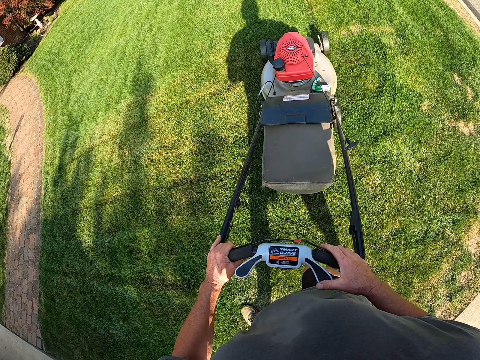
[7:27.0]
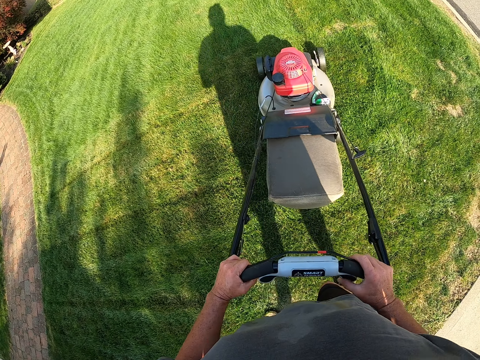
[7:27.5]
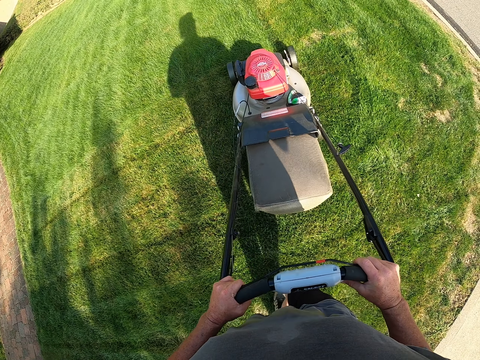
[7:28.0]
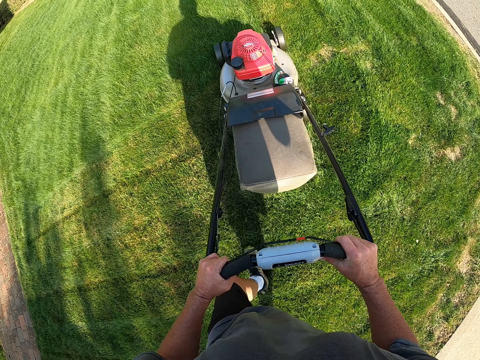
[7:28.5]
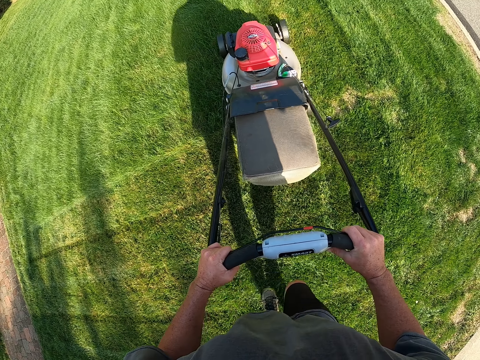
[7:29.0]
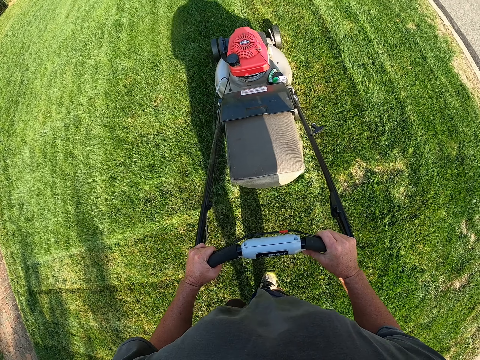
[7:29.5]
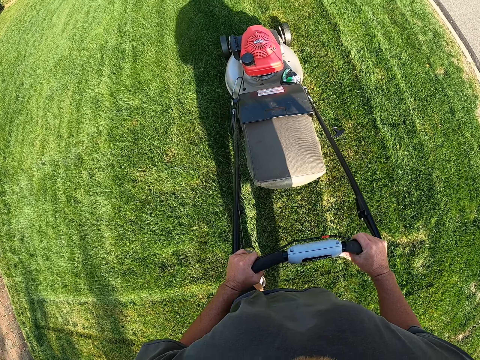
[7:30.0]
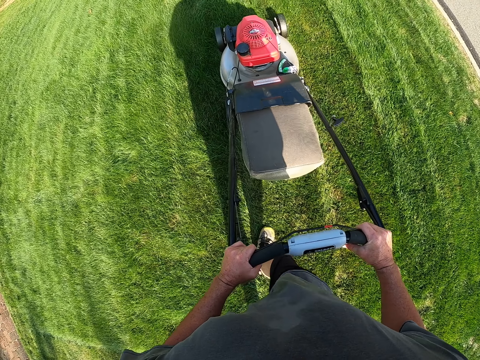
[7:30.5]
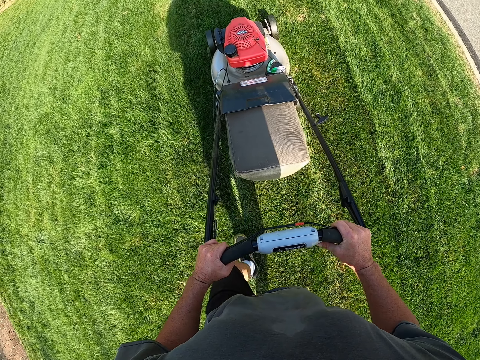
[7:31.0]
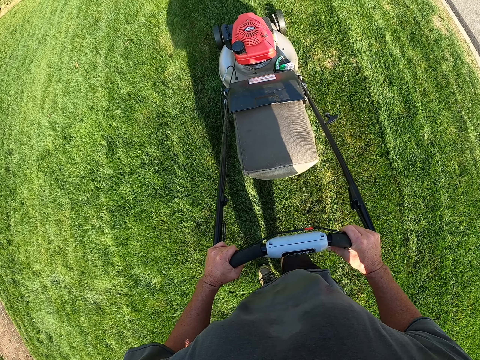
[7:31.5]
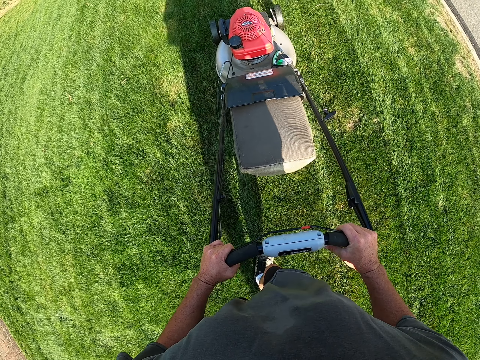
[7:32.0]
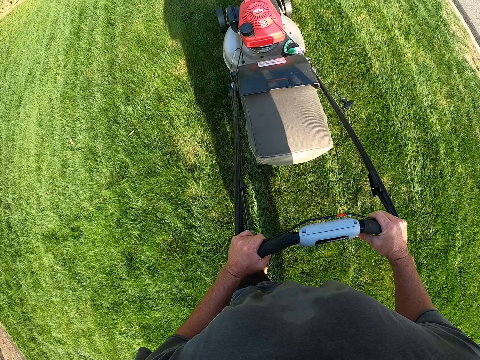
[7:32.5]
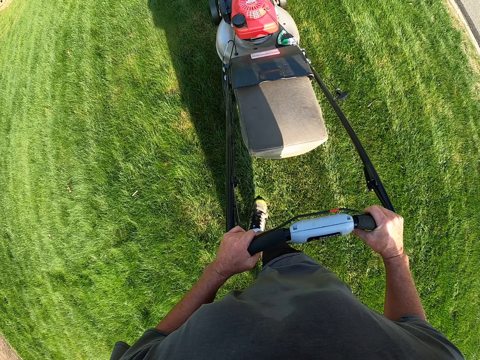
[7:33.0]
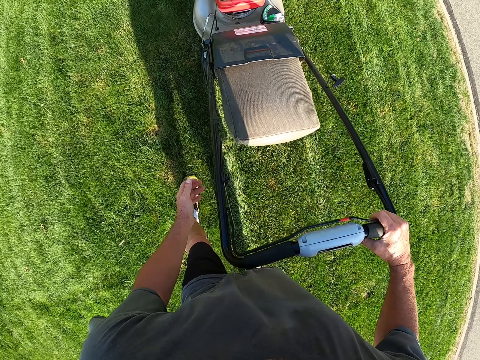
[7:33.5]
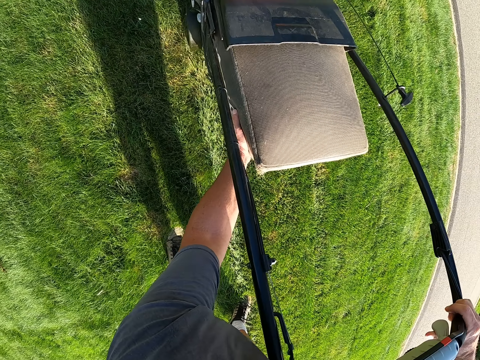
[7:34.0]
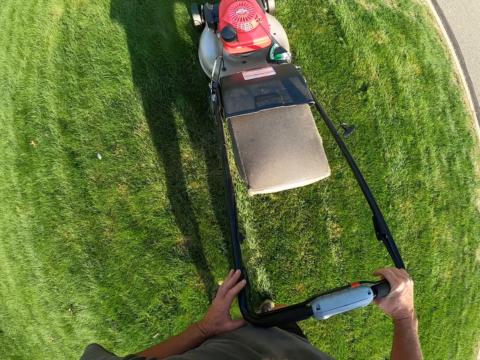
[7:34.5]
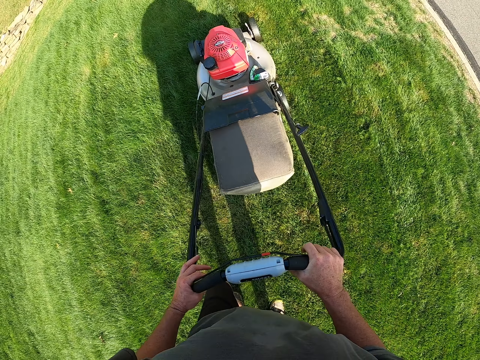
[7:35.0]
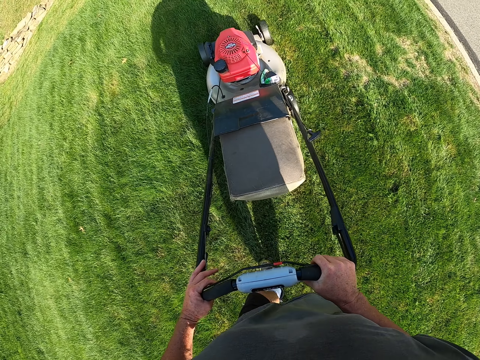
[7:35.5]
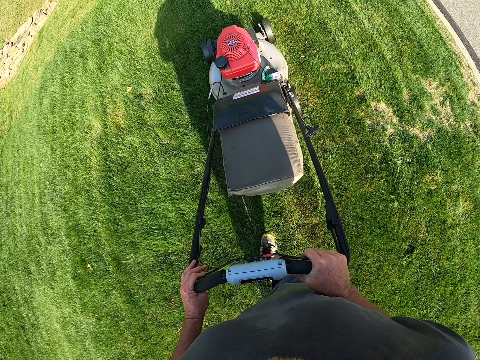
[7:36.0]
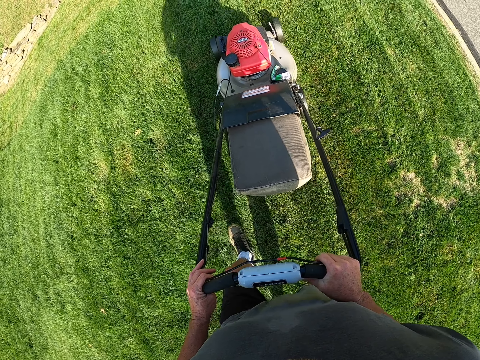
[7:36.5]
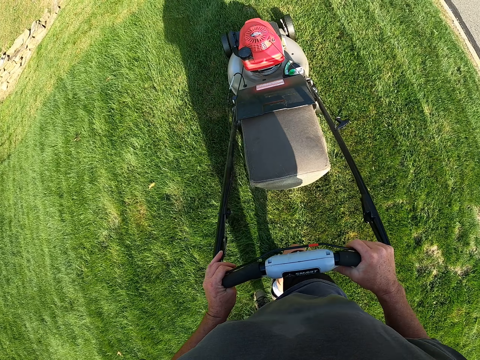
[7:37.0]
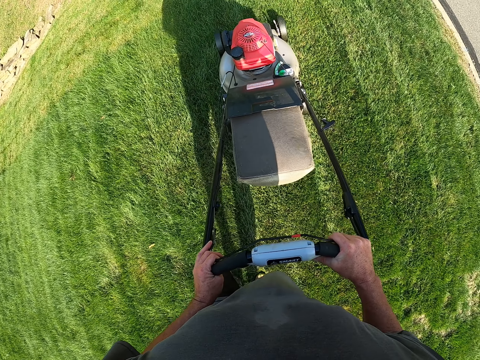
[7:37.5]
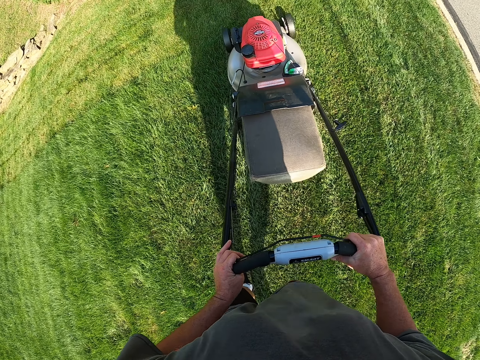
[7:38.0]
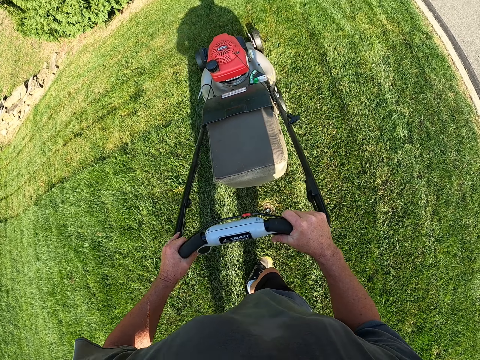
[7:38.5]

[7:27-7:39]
The camera wearer cuts the grass with the lawnmower.

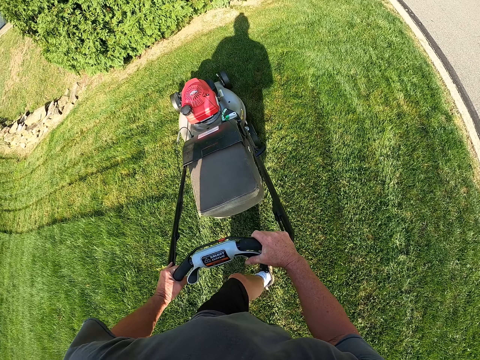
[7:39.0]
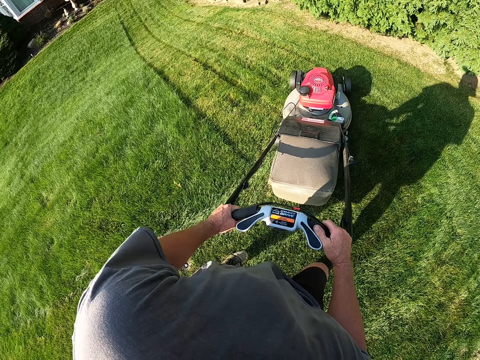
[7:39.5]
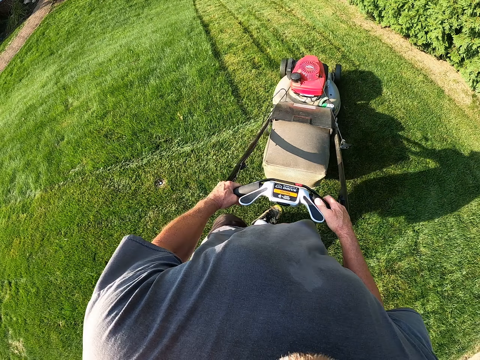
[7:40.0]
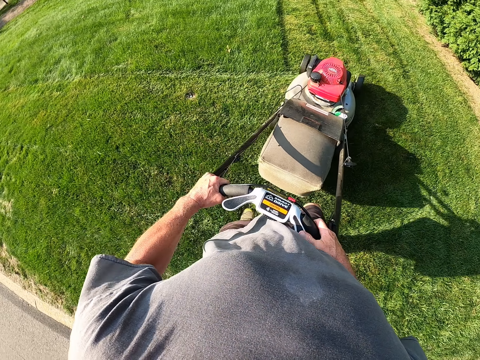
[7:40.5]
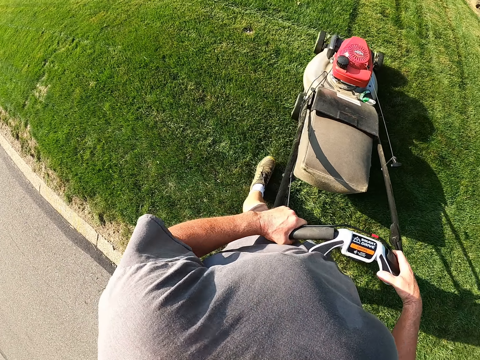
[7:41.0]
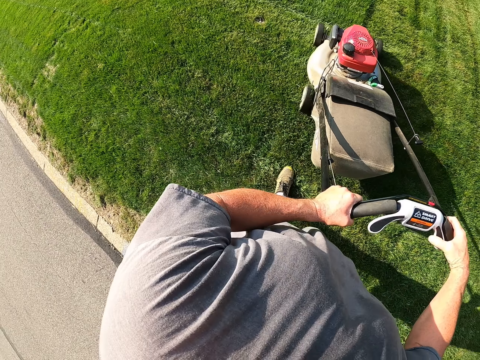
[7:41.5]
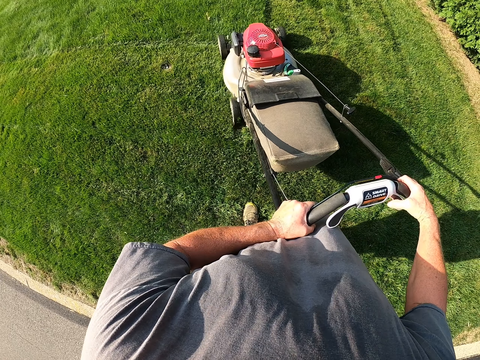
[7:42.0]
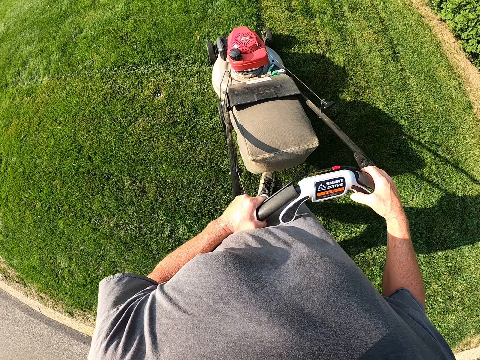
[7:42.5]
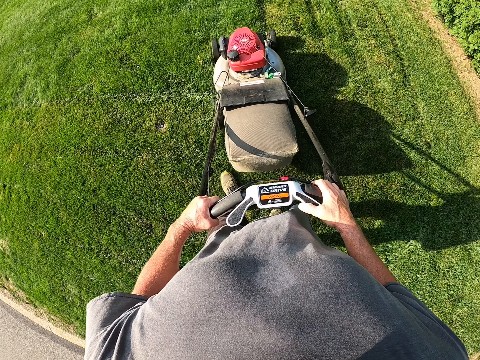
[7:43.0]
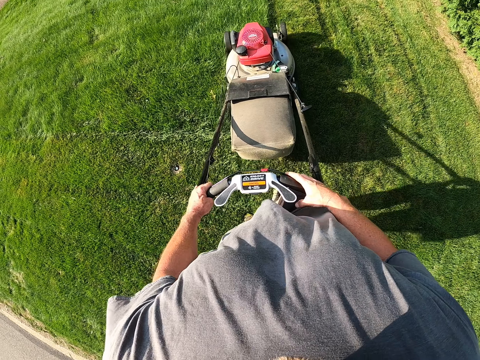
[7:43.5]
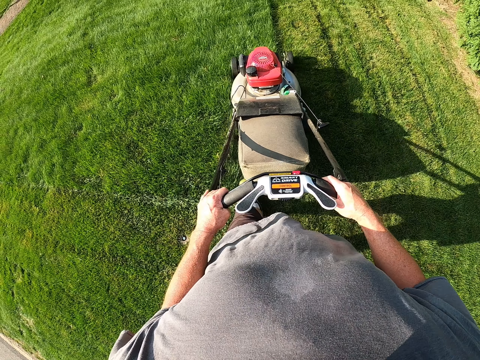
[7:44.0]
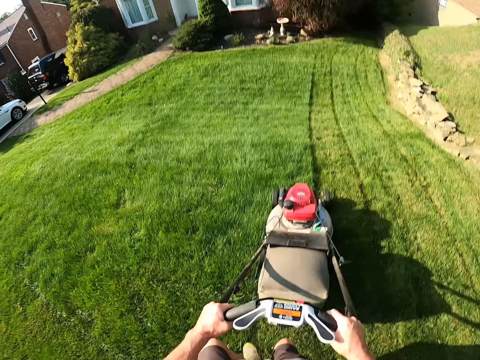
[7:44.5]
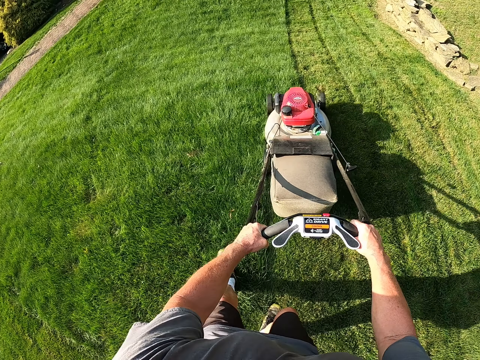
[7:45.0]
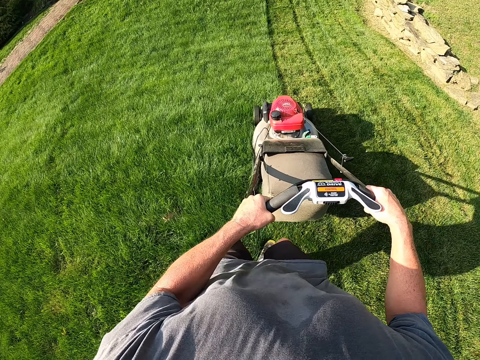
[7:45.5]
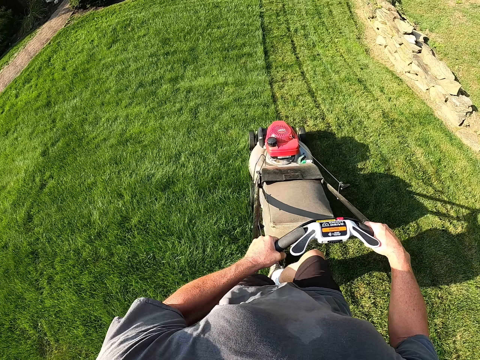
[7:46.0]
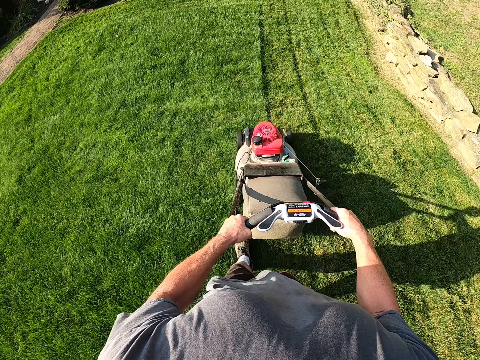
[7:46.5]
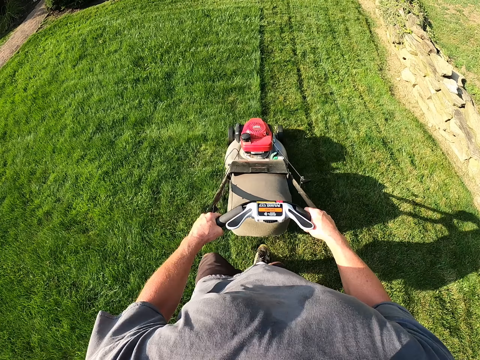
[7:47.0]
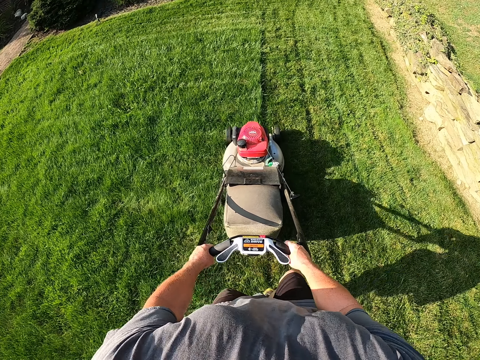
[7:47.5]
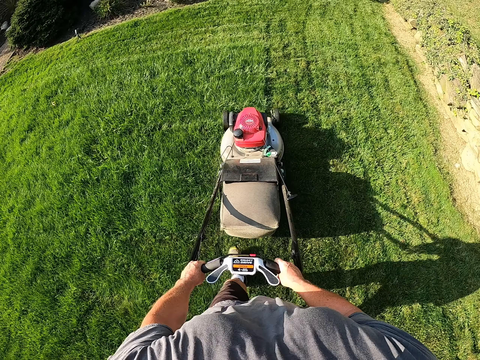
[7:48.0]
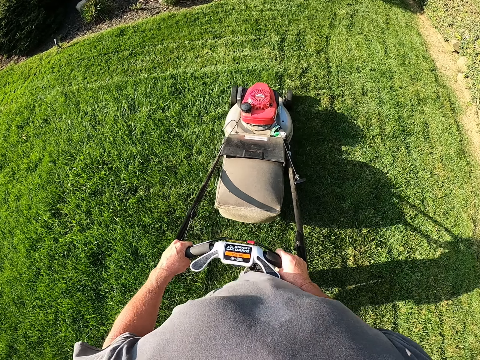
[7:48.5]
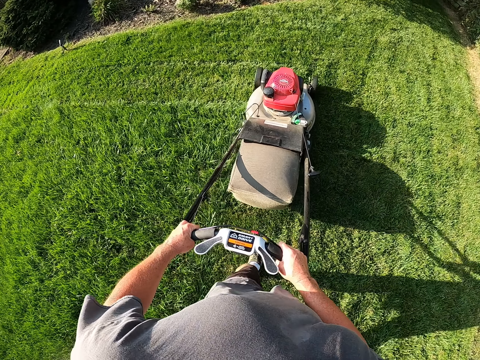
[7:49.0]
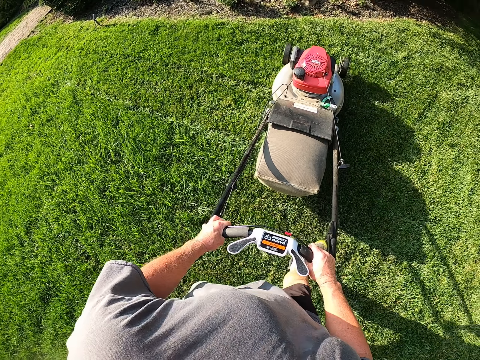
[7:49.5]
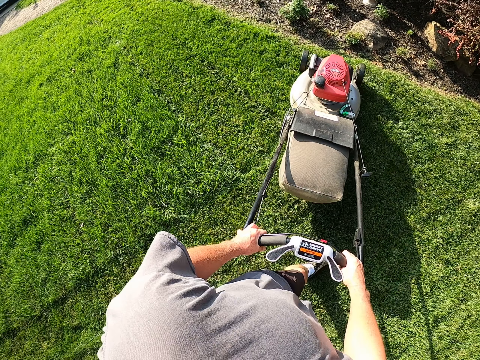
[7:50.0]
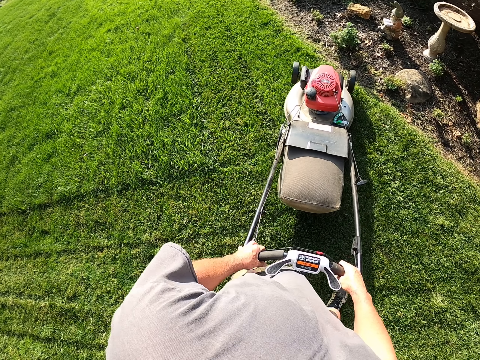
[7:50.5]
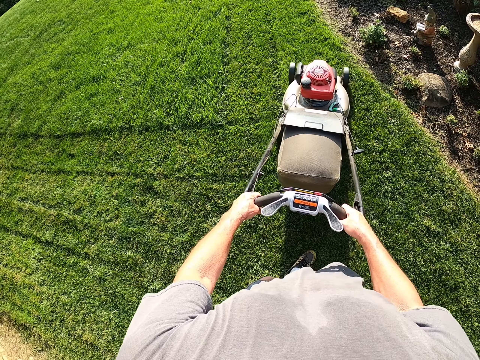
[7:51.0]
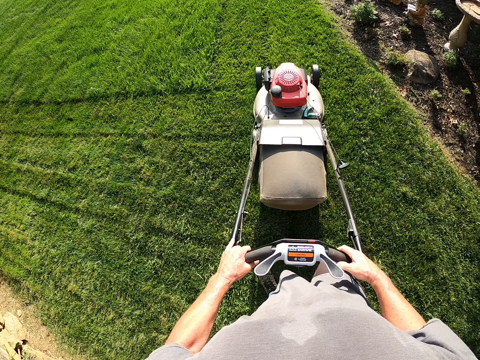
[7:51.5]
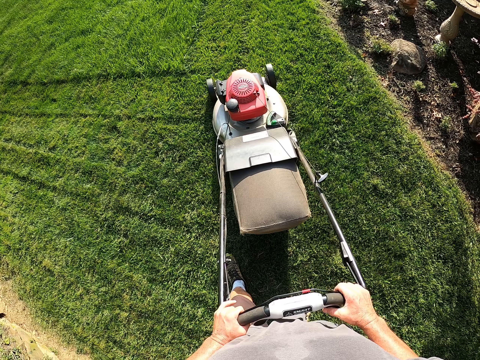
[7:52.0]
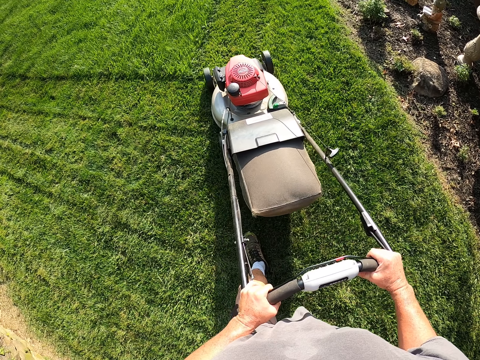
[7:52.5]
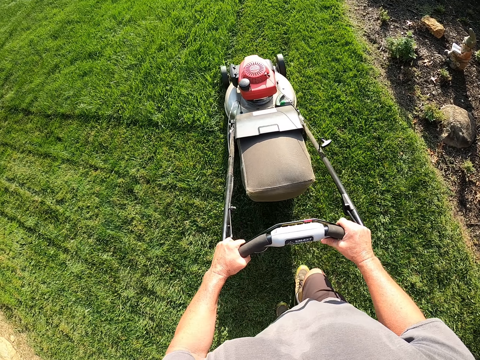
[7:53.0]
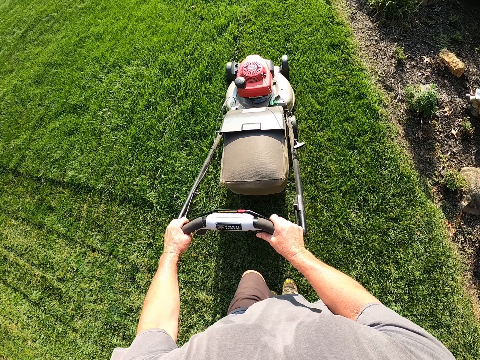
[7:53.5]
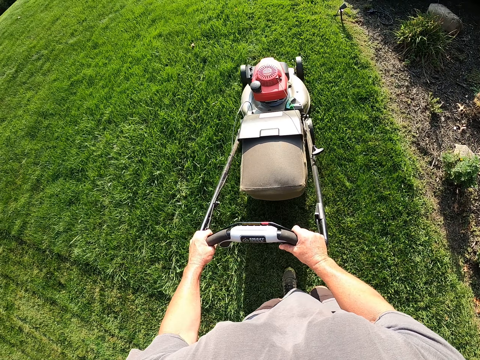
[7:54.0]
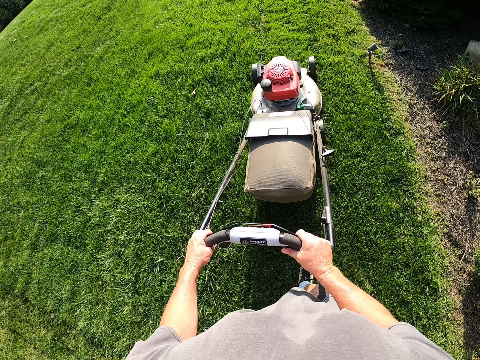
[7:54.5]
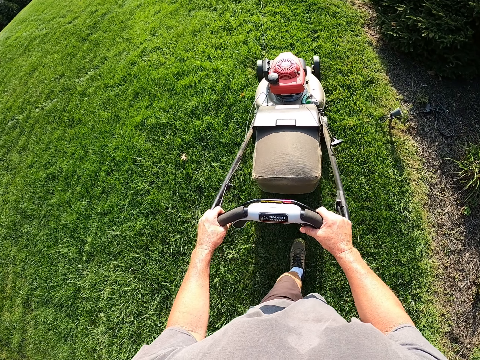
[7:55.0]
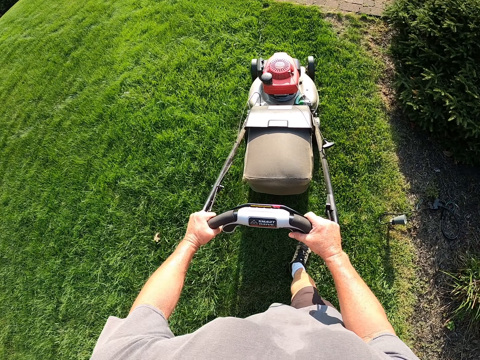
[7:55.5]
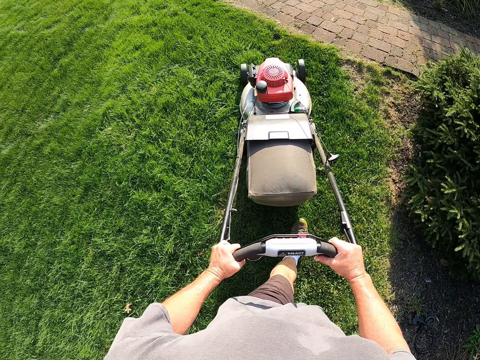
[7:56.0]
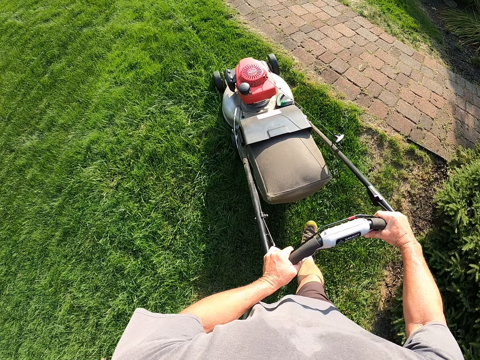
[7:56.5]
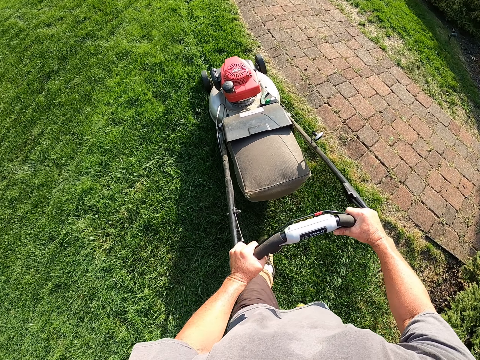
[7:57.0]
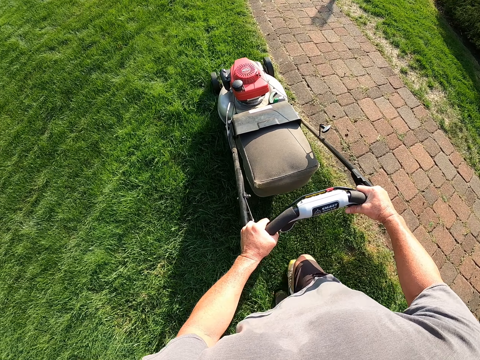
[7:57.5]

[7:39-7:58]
The camera wearer turns the lawnmower. They cut the grass with the lawnmower. They turn the lawnmower. They cut the grass with the lawnmower.
